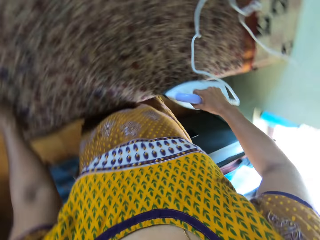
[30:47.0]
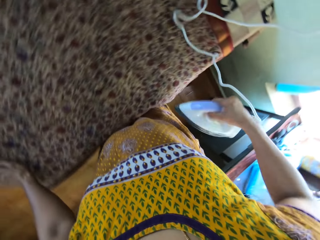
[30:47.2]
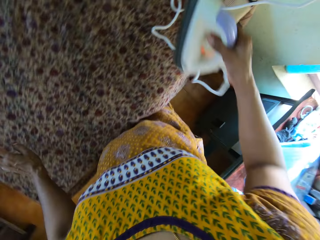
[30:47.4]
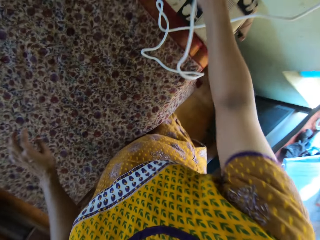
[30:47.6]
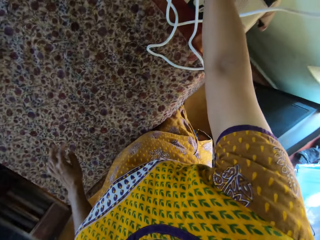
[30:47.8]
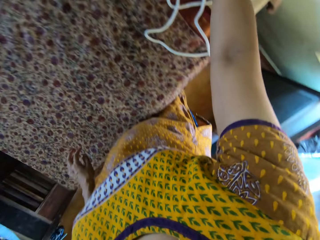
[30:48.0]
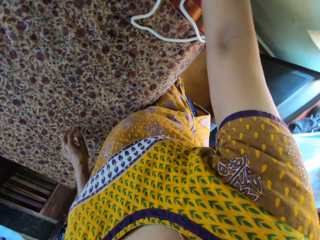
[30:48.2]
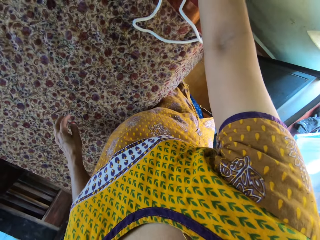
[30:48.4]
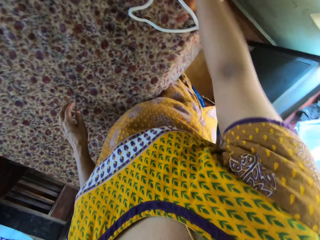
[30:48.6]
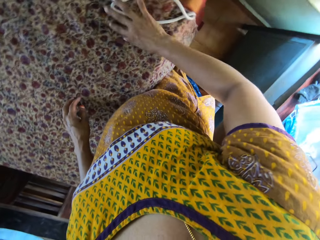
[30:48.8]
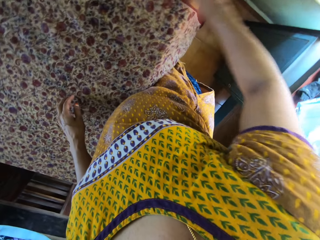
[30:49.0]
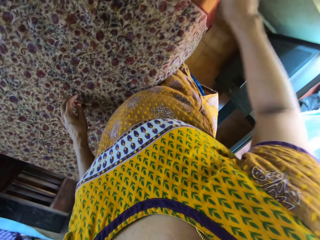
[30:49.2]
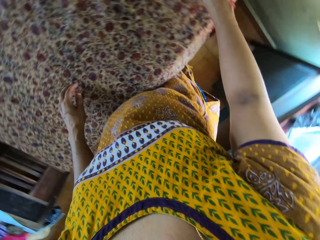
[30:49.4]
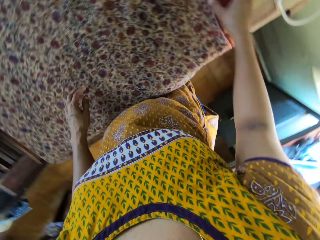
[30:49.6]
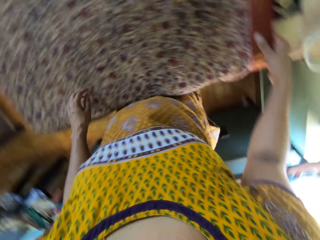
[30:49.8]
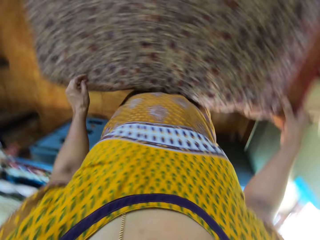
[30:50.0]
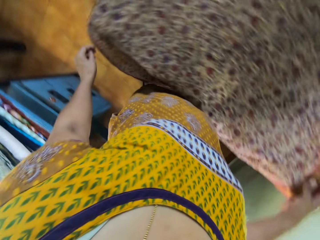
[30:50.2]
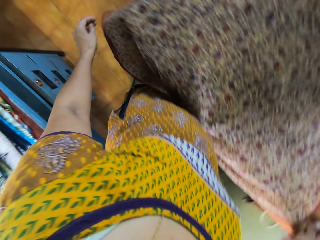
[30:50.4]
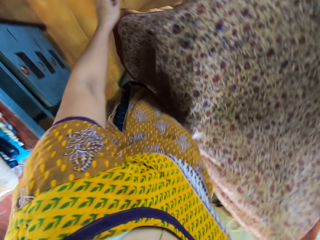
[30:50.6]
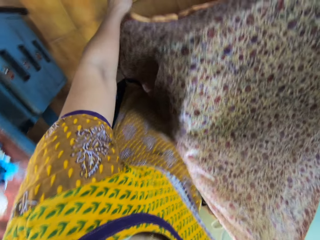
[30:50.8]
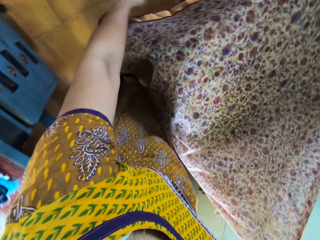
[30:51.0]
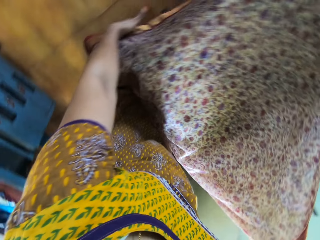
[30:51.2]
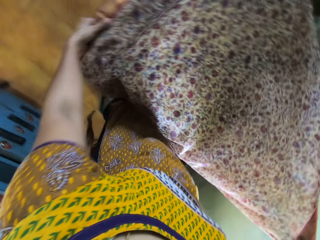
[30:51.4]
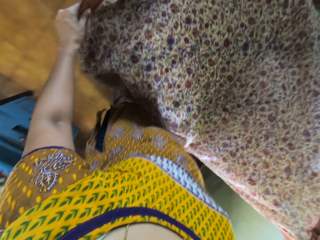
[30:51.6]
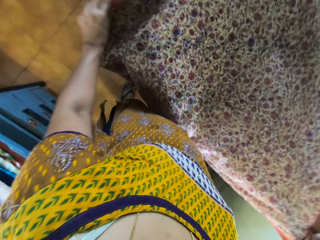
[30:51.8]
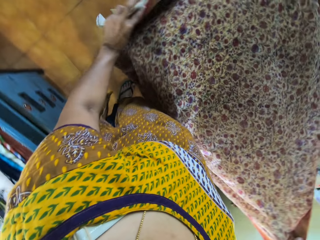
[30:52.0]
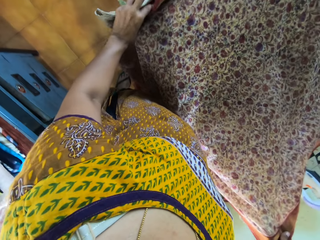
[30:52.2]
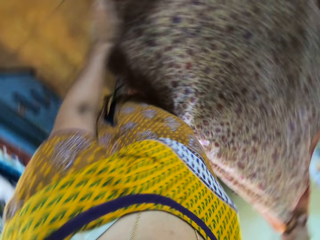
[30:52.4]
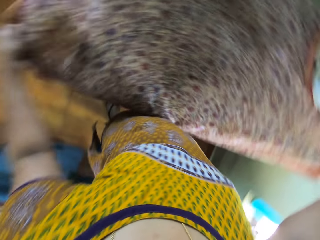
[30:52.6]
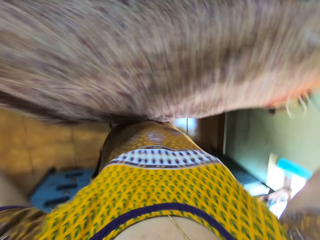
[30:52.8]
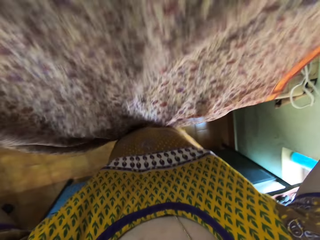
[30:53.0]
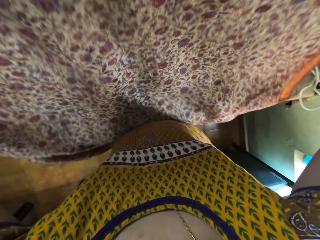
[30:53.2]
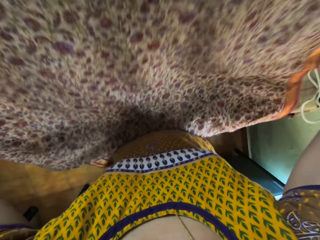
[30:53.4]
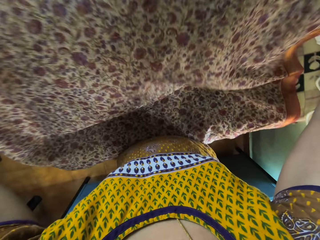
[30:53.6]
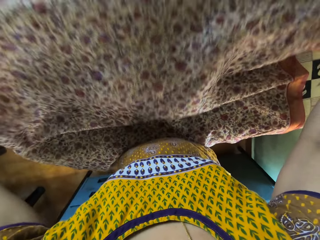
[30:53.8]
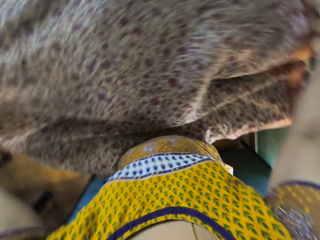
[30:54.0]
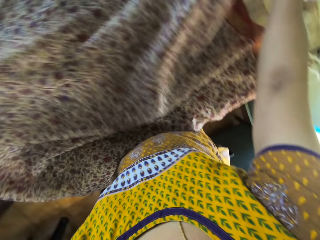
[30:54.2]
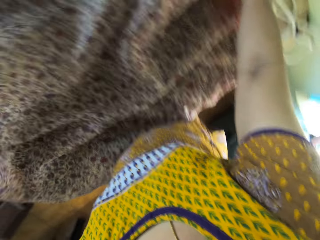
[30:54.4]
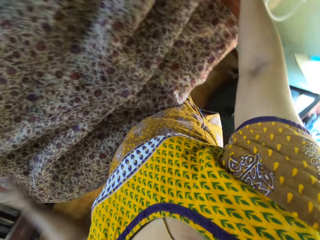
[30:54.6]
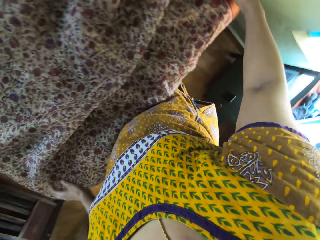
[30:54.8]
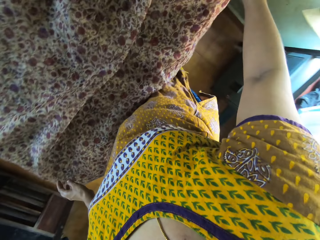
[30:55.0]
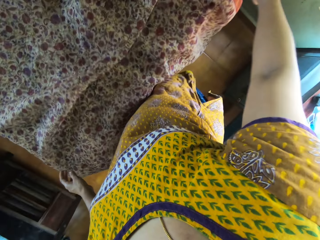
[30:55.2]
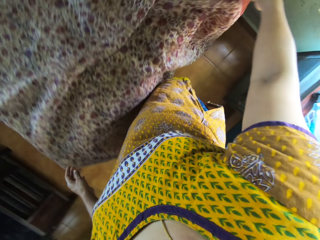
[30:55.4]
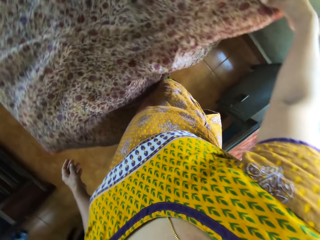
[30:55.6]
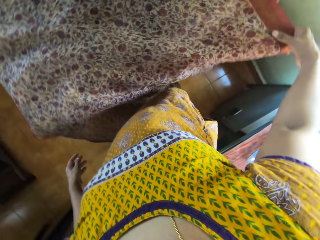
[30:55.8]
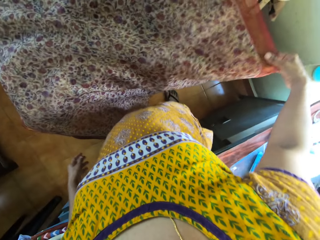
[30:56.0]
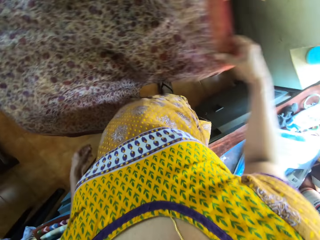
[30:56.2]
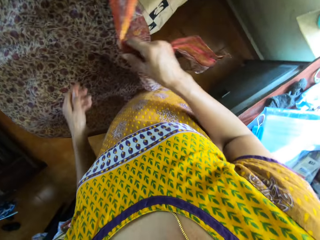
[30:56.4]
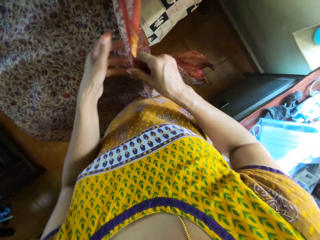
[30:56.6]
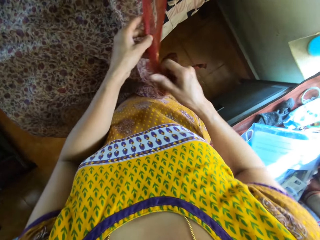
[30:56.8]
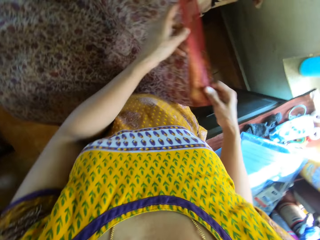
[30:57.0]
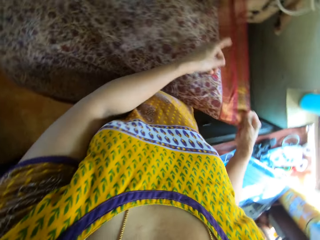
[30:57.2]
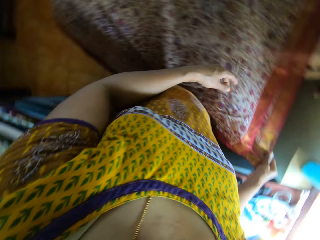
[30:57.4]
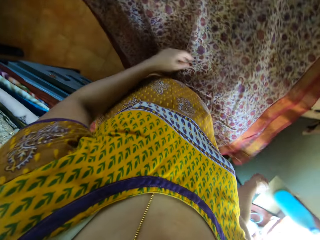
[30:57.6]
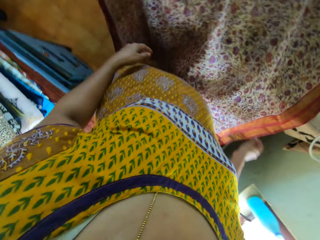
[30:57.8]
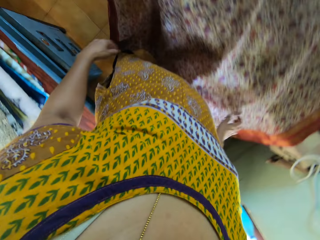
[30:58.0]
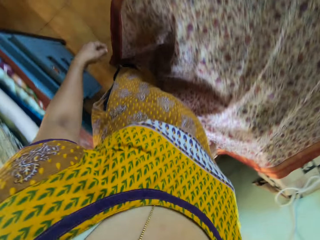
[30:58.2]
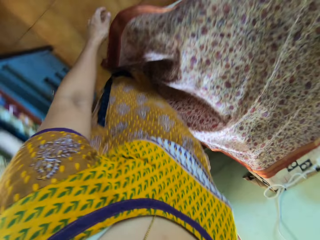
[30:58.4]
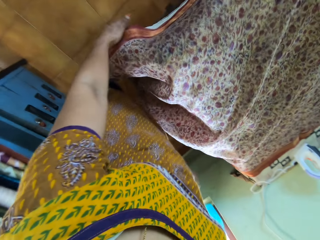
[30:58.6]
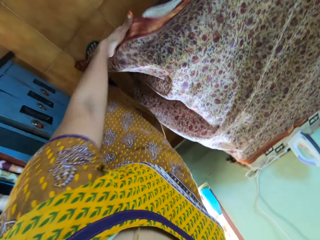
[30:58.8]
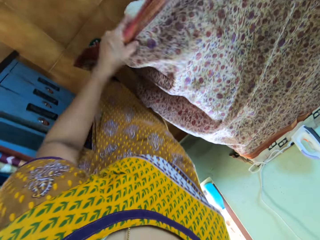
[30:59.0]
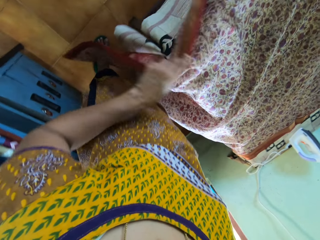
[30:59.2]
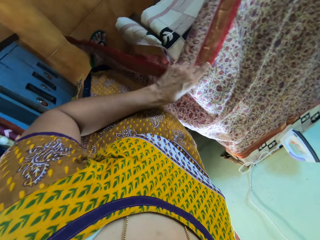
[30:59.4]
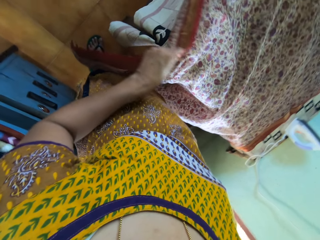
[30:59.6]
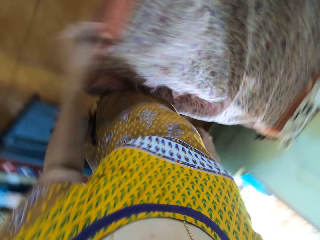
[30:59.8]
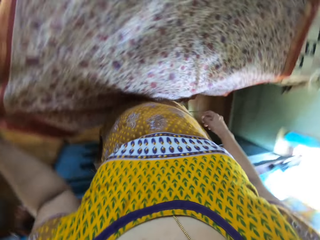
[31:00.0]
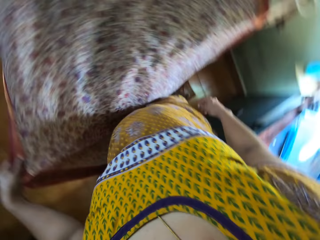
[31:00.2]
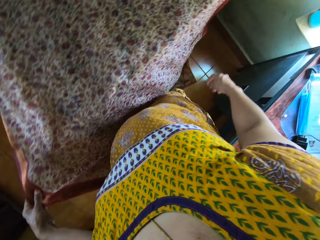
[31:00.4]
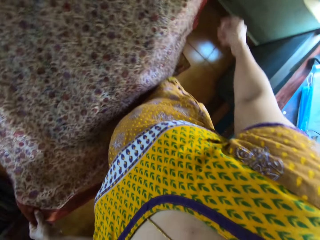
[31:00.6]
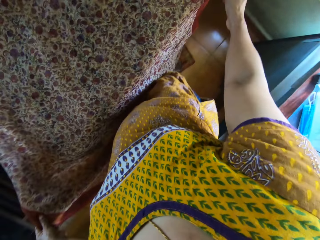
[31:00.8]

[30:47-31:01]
The camera wearer puts the clothes iron aside. She adjusts a wire of the electric iron on the table with her right hand. She holds the cloth on the table with her right hand. She lifts the cloth on the table. She holds the cloth on the table with her hands. She adjusts the cloth on the table with her hands. She puts the cloth on the table. She adjusts the cloth on the table with her right hand. She adjusts the cloth on the table with her hands. She adjusts the cloth on the table with her left hand.

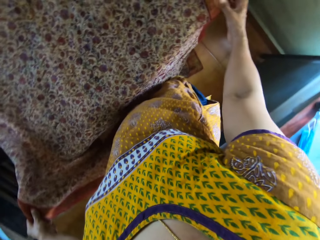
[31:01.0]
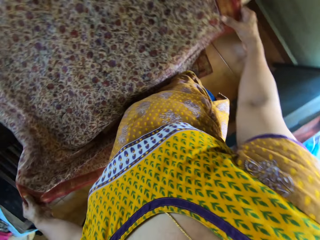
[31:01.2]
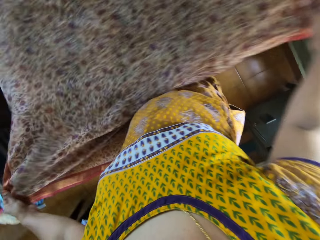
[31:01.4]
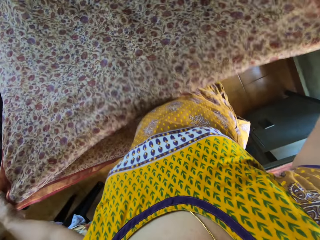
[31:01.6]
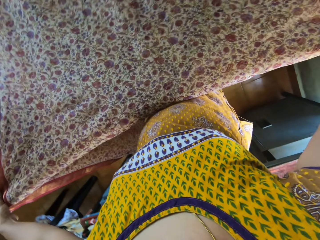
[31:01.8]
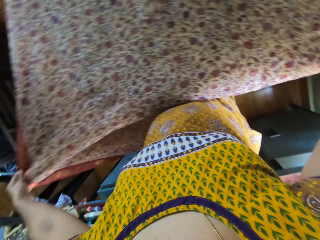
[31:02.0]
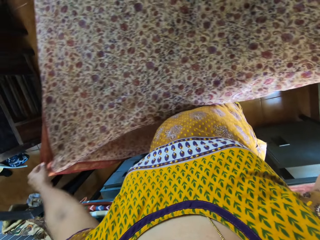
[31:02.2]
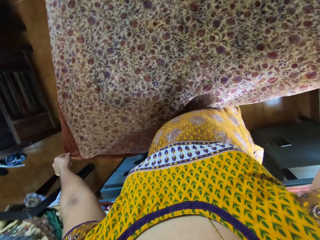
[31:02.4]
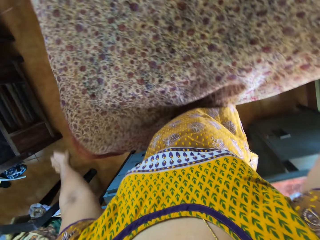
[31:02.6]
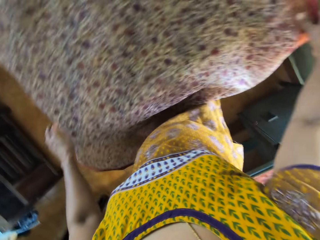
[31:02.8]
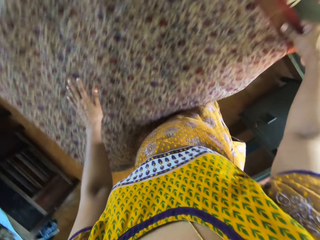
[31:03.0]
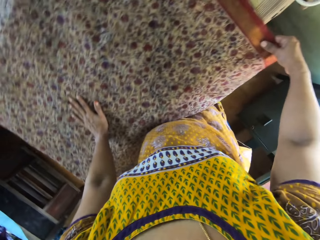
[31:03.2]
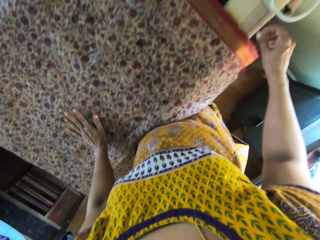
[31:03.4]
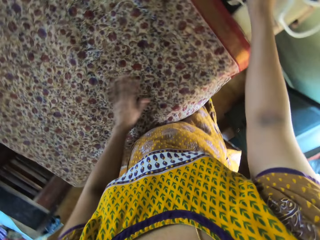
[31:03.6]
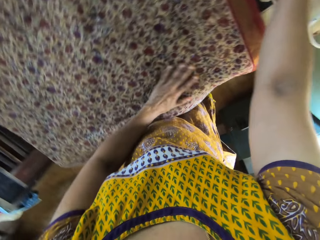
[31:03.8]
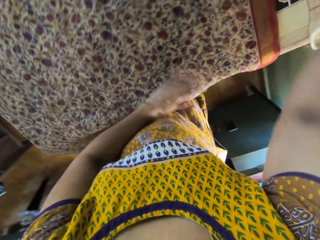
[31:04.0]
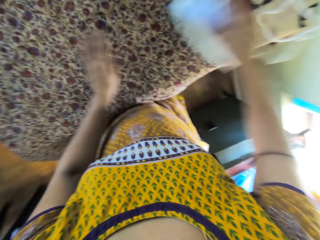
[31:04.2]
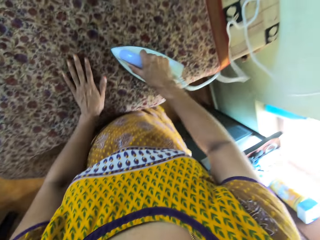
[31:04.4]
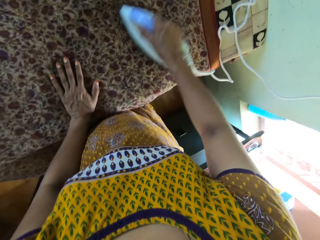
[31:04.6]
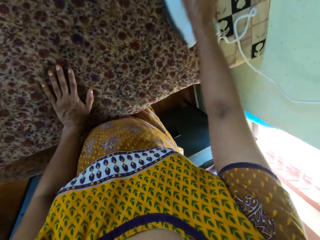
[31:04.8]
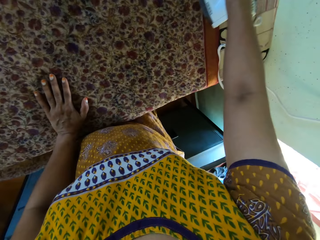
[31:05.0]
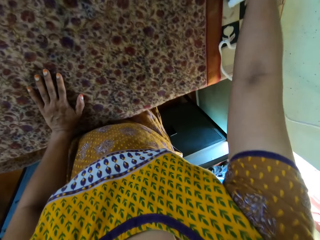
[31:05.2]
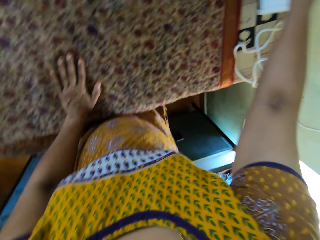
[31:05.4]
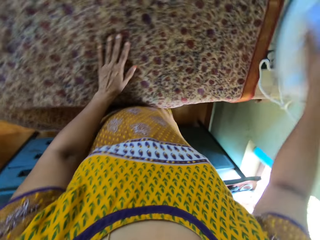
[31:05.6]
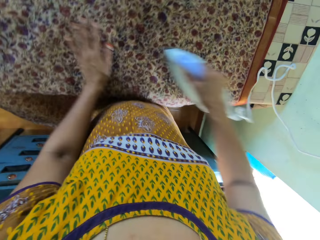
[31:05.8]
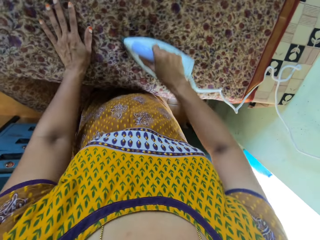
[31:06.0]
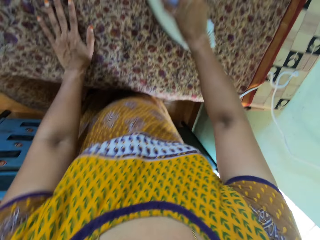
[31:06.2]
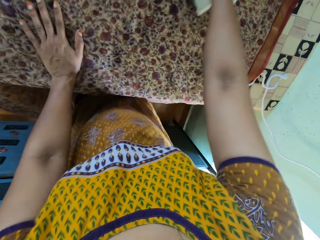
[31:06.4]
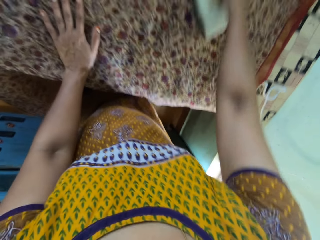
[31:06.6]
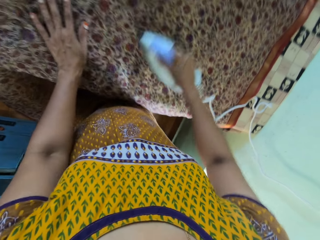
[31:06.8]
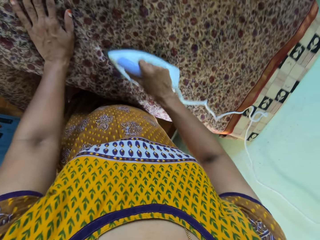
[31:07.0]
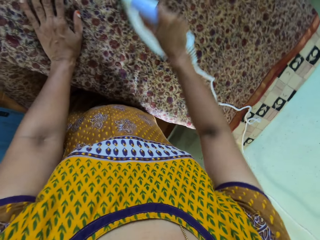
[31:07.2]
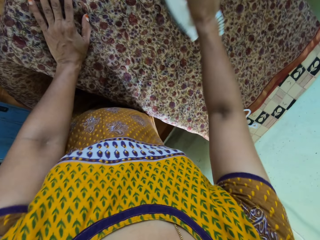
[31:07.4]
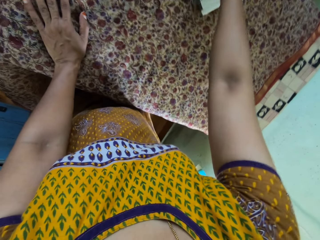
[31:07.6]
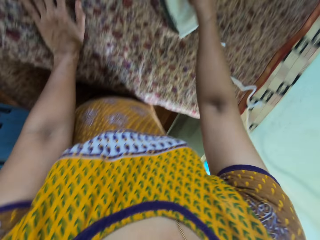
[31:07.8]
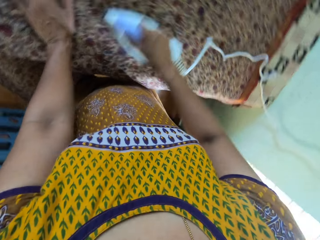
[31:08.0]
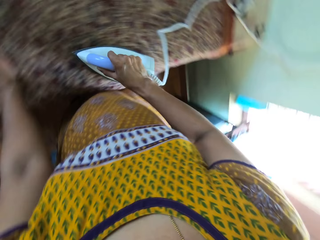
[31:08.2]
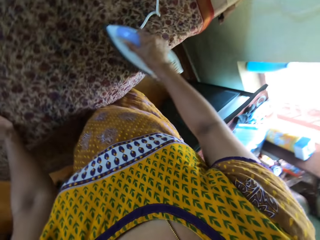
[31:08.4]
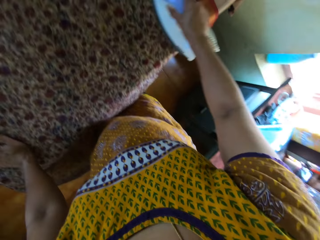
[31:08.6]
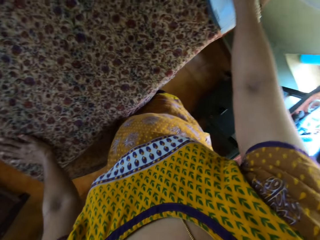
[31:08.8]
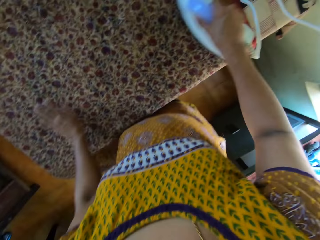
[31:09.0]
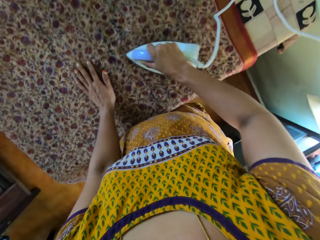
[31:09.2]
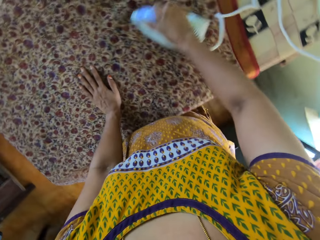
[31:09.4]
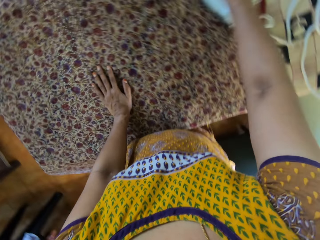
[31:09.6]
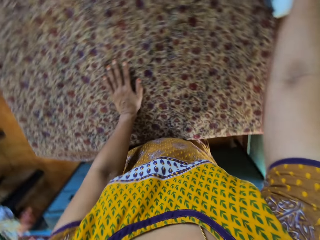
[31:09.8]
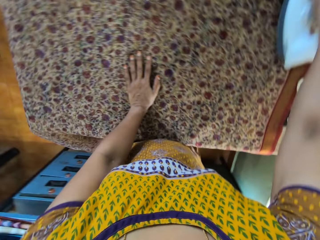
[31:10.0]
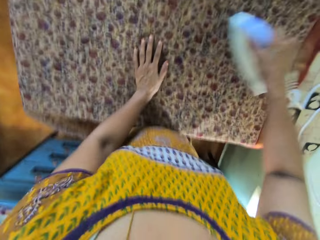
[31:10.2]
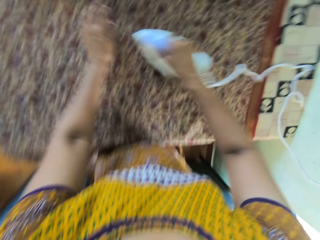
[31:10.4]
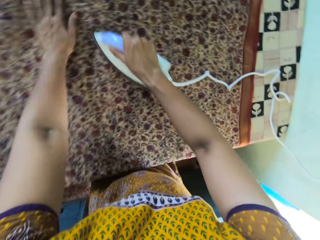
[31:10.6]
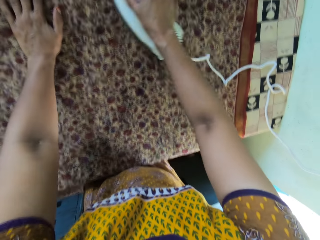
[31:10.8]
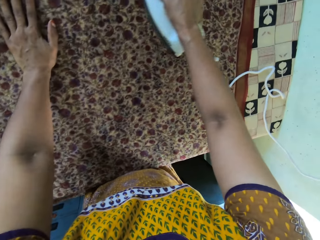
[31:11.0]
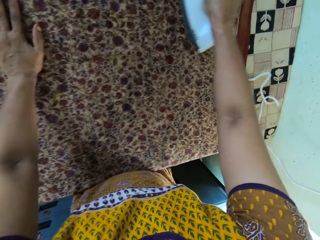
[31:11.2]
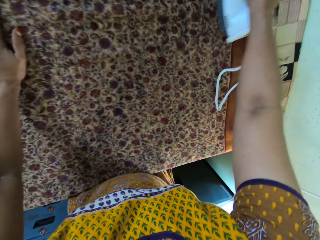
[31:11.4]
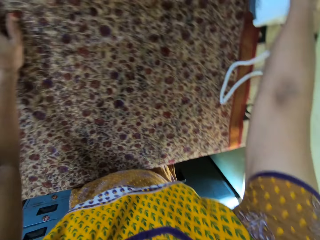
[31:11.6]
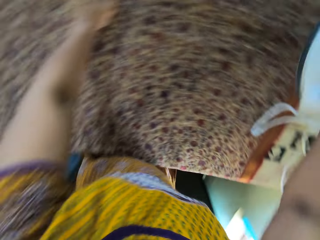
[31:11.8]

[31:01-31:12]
The camera wearer adjusts the cloth on the table with her hands. She smoothens the cloth on the table with her left hand. She picks the iron from the table with her right hand. She irons the cloth on the table with the electric iron in her right hand.
